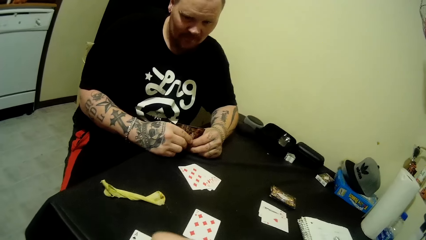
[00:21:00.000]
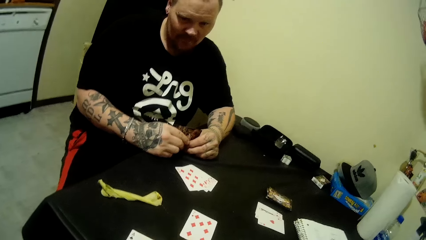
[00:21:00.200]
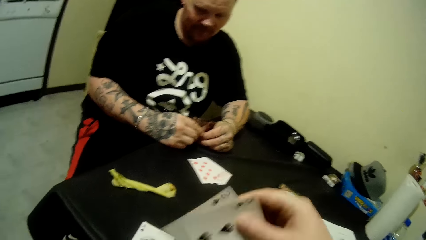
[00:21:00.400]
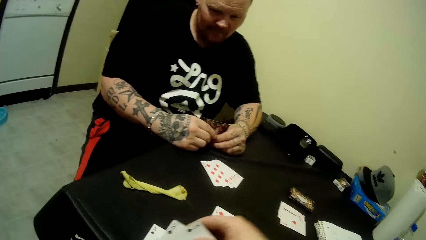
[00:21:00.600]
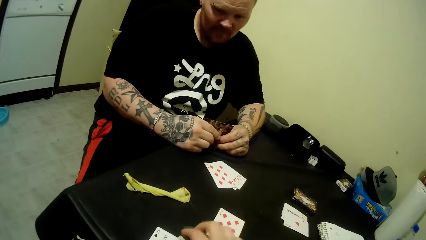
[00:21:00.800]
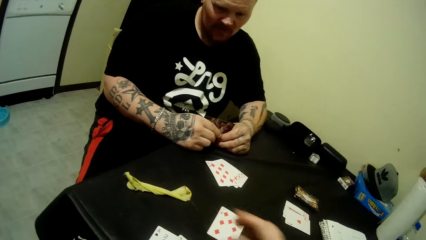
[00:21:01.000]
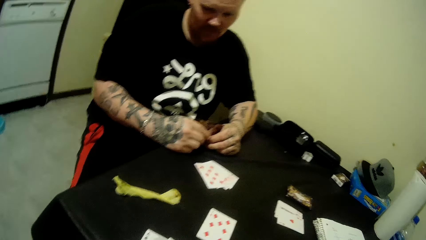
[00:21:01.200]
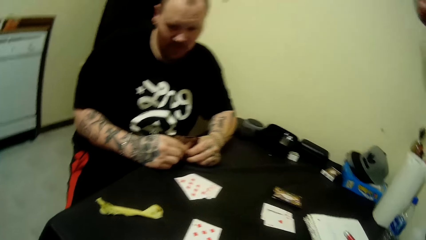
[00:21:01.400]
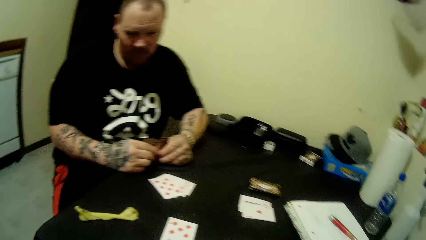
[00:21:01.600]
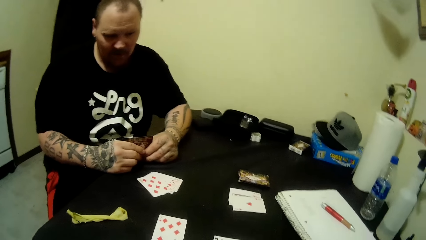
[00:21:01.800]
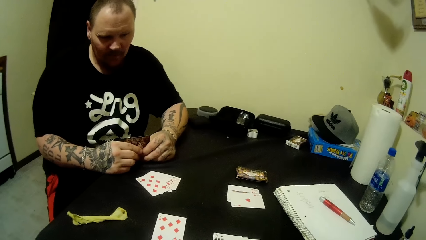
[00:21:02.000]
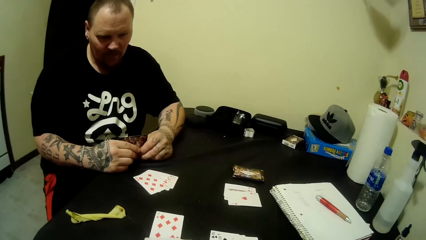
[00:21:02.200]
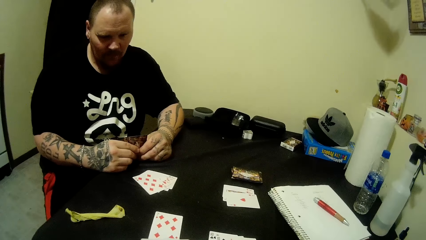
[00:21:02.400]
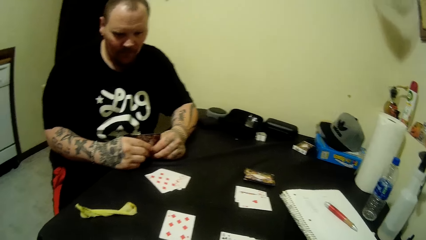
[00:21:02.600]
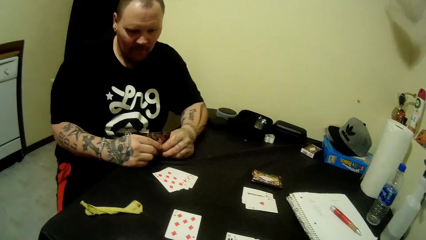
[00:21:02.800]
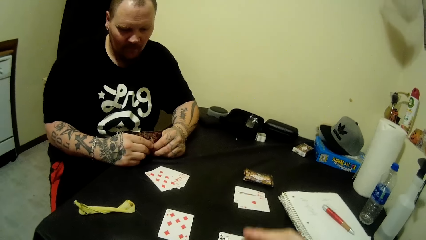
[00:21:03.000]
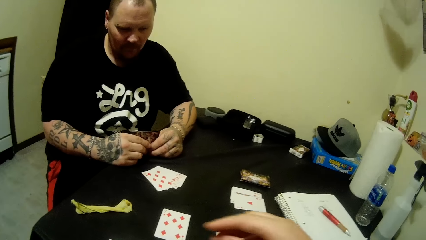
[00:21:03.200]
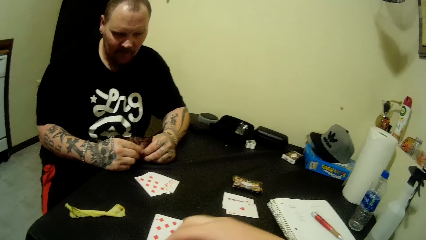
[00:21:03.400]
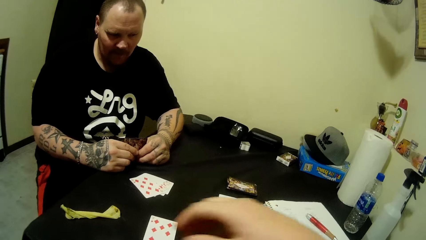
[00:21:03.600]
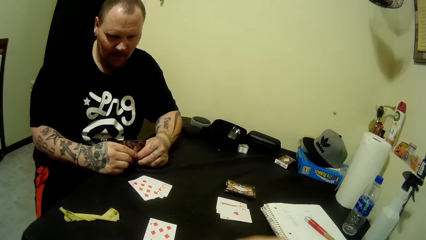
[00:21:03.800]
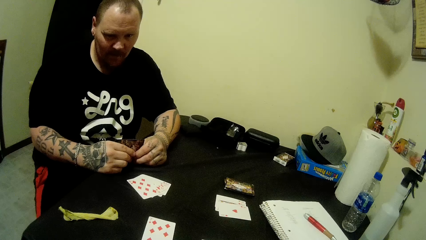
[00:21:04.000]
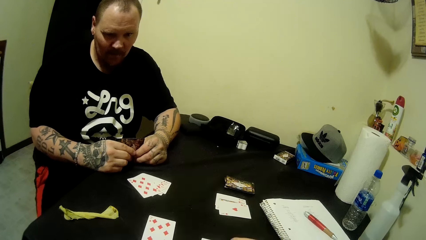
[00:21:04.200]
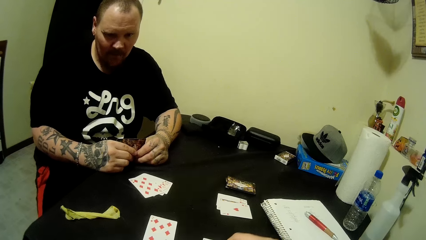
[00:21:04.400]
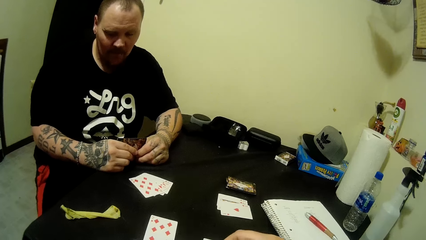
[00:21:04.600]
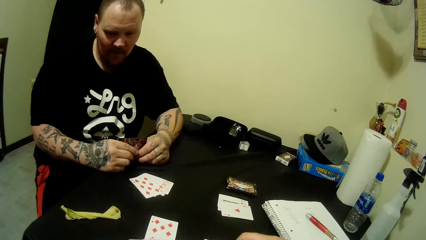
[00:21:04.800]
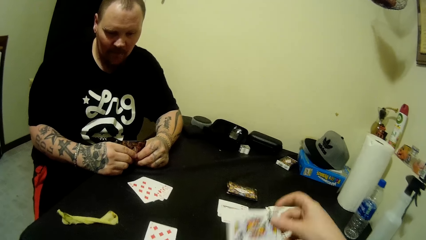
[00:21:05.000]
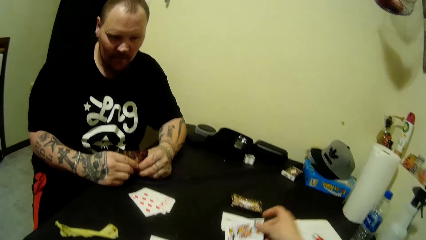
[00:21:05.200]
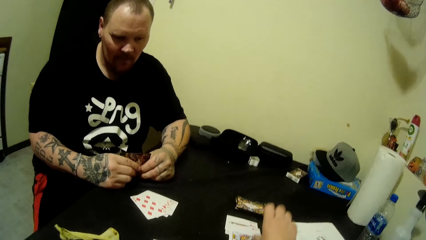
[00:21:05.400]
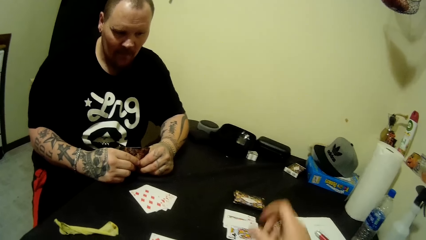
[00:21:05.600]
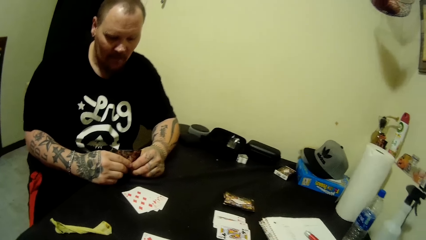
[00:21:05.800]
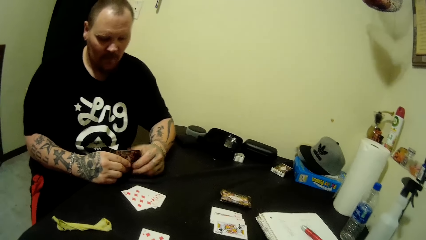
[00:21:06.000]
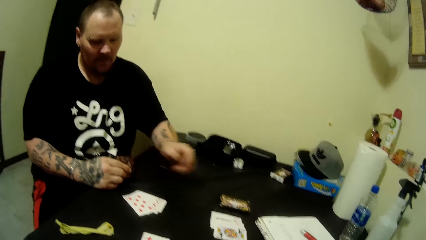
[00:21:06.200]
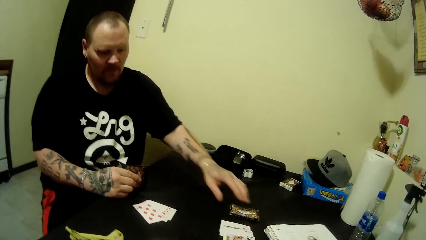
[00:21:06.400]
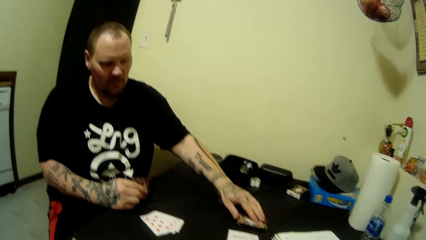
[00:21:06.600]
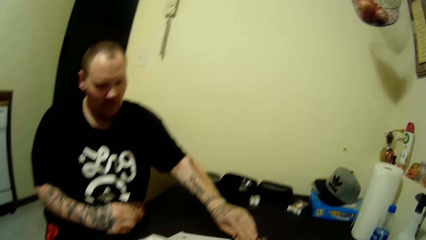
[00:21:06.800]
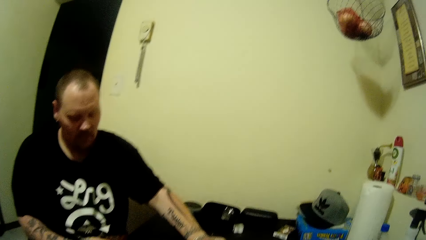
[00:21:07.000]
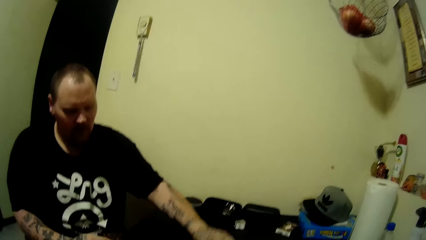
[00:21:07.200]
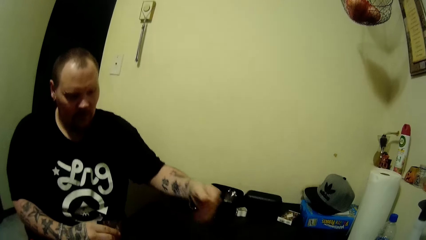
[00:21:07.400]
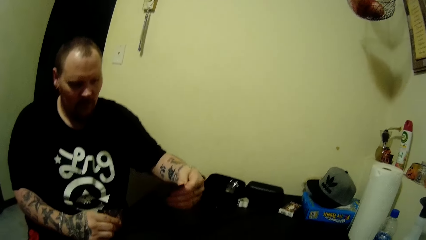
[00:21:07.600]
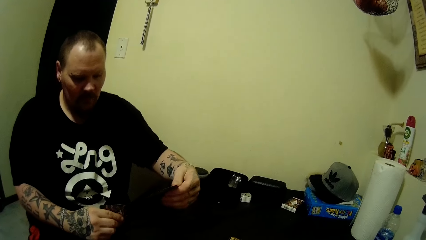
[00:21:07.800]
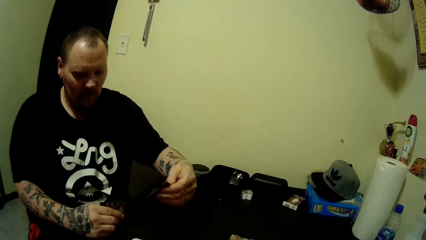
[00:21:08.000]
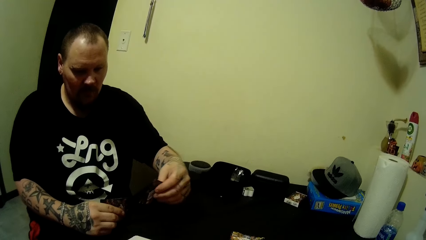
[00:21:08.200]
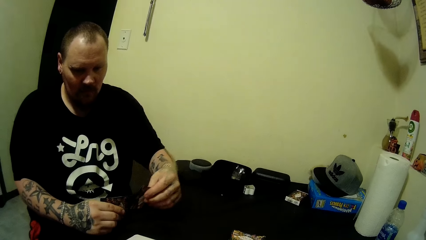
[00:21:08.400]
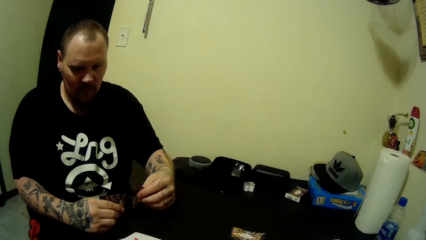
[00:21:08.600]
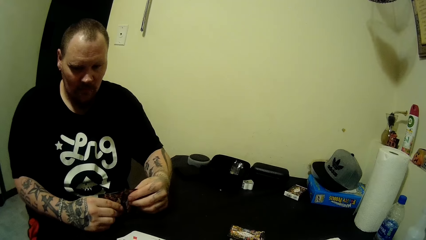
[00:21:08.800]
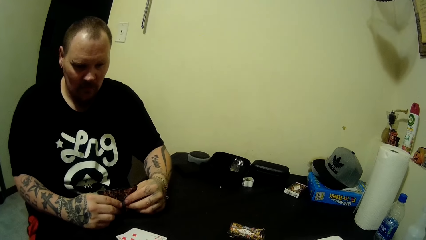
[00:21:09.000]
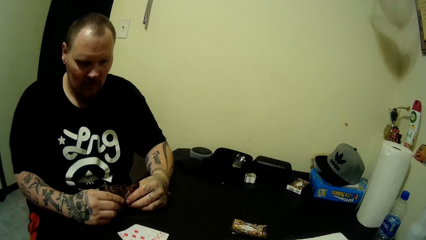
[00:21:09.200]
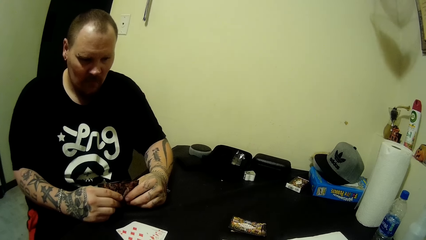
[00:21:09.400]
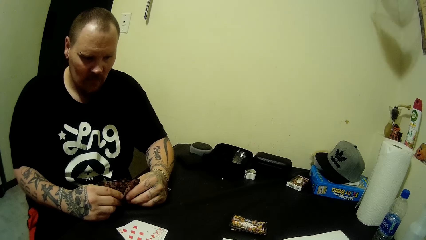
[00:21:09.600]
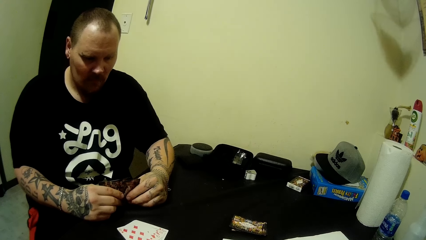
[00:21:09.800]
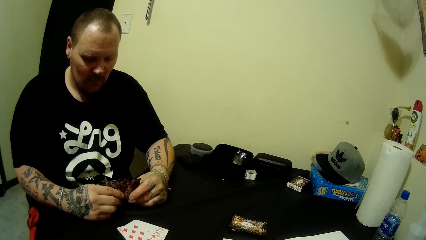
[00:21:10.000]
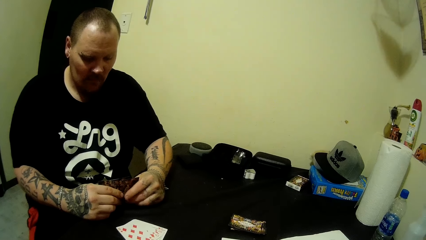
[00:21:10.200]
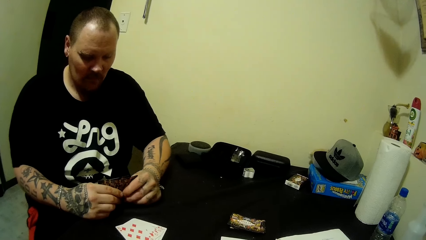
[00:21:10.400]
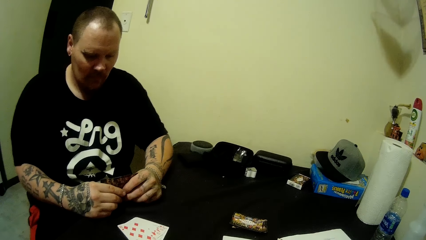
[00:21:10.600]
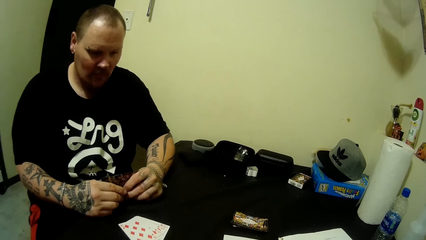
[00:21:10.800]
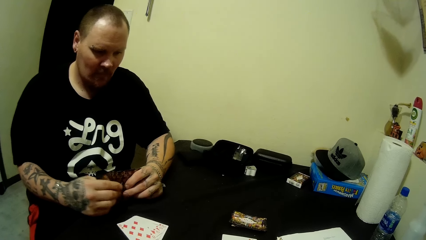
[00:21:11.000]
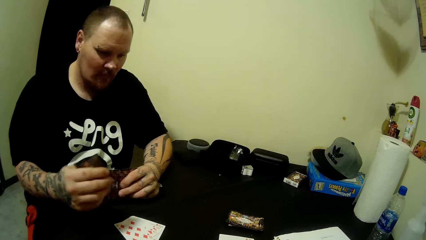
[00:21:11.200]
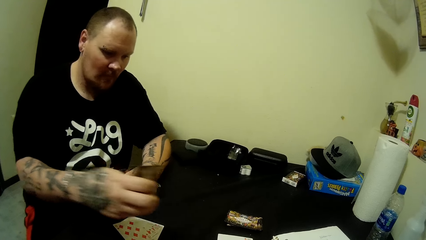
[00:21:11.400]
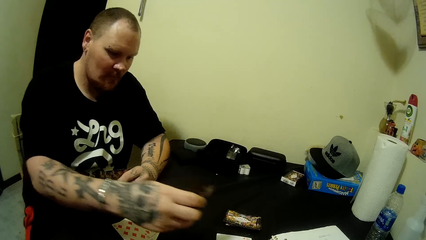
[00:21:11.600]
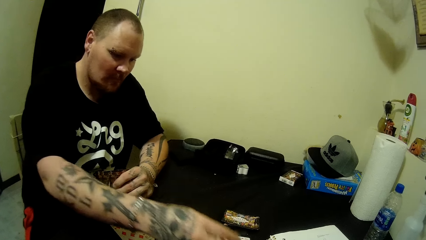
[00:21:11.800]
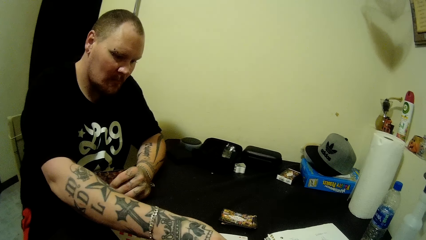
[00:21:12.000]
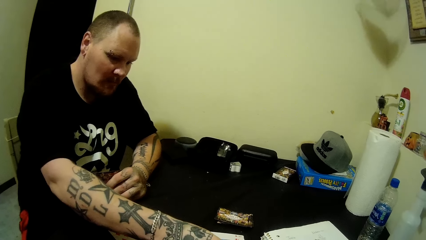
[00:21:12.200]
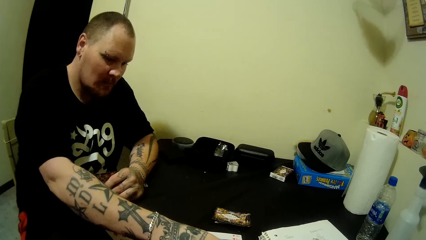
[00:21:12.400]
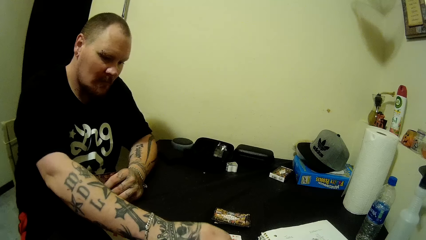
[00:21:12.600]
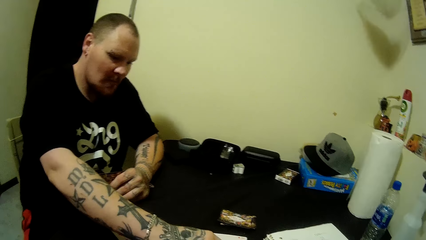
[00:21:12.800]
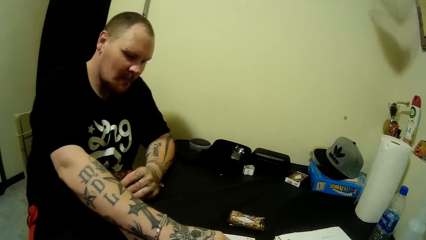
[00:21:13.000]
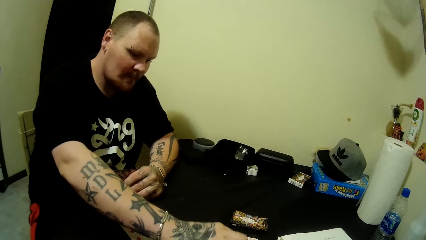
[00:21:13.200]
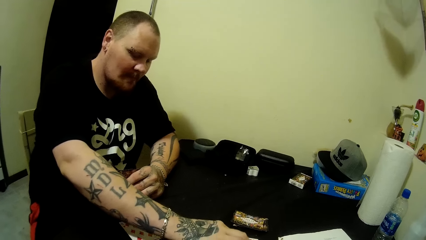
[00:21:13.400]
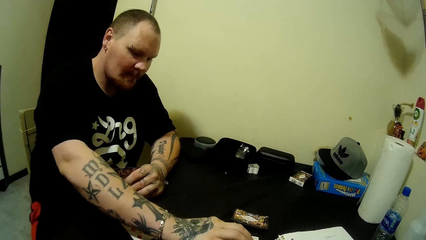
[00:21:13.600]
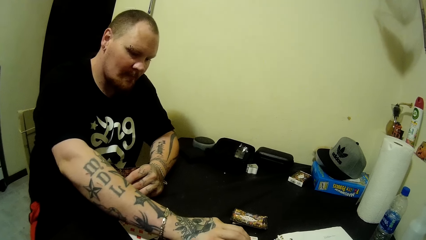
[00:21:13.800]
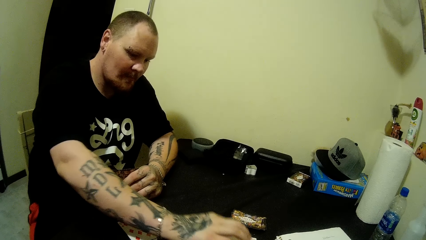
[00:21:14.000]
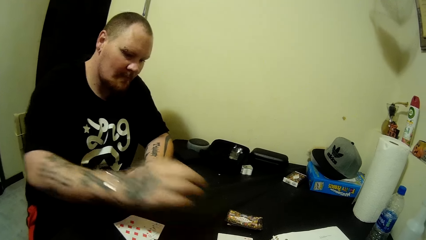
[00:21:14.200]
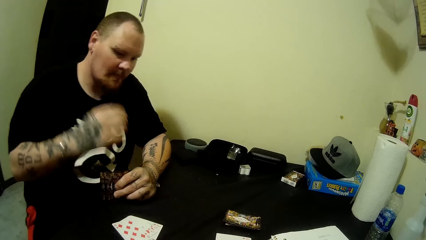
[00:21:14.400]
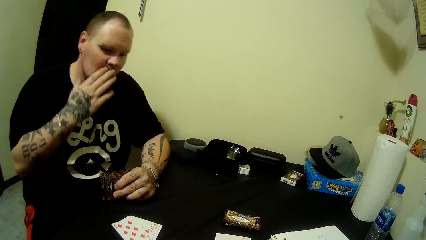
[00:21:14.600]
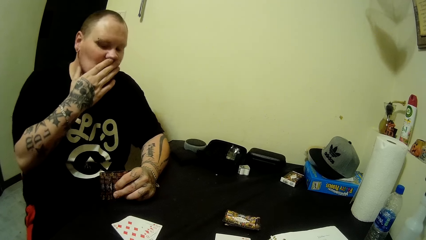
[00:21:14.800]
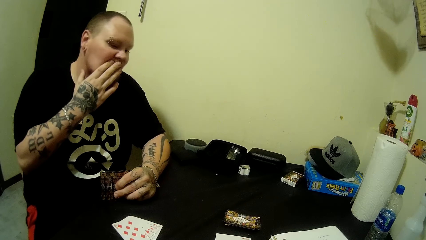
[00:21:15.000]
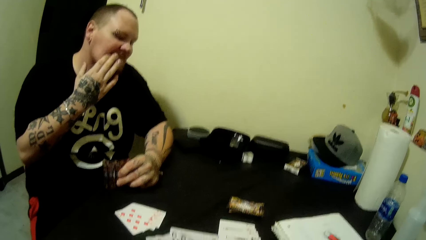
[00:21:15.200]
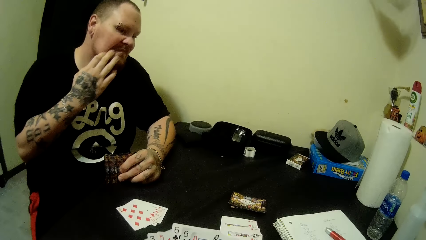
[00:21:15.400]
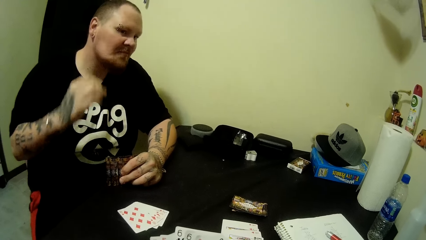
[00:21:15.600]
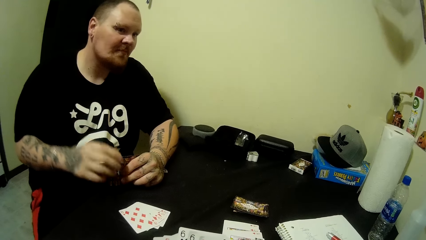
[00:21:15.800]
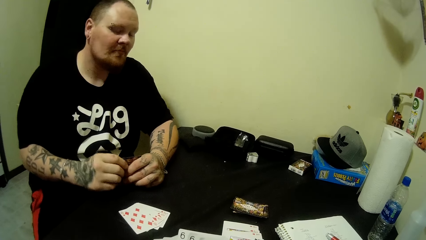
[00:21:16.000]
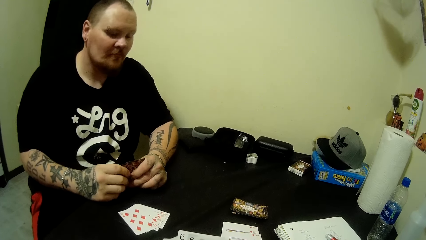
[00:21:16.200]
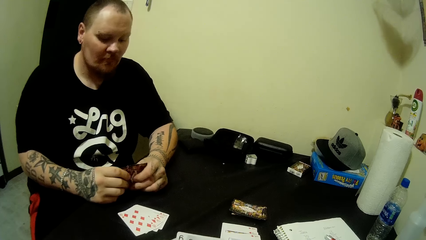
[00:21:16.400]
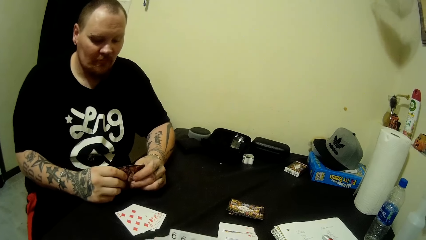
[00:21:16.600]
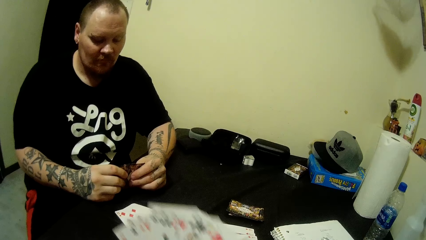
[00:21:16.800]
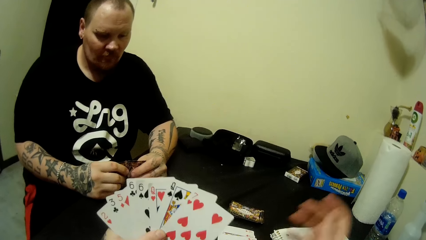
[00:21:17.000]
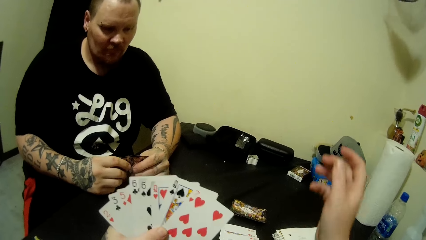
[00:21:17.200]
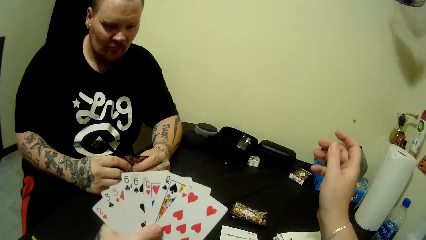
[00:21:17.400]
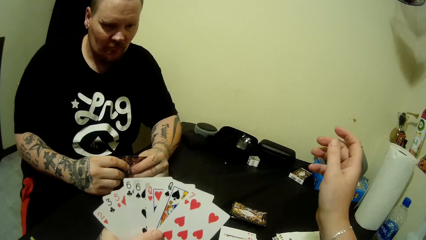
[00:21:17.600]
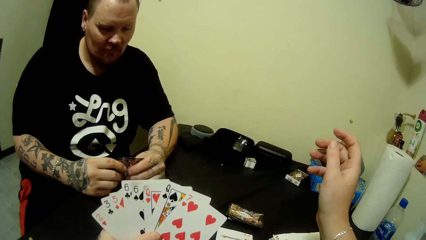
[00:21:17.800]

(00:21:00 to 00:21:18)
The camera wearer drops the cards. She picks a card. She drops a card on the table with her right hand. A man moves a hand and picks a card on the table with his left hand. The man holds the card with the other hand, lifts a card, and drops a card on the table with his right hand. The man rubs his mouth and touches his face with his right hand. The man holds the card with both hands. The camera wearer lifts the cards. She raises her right hand.
